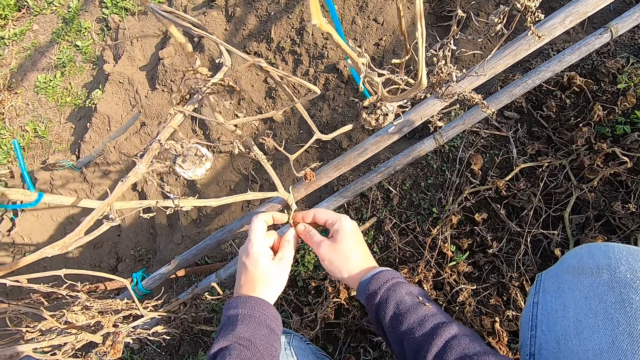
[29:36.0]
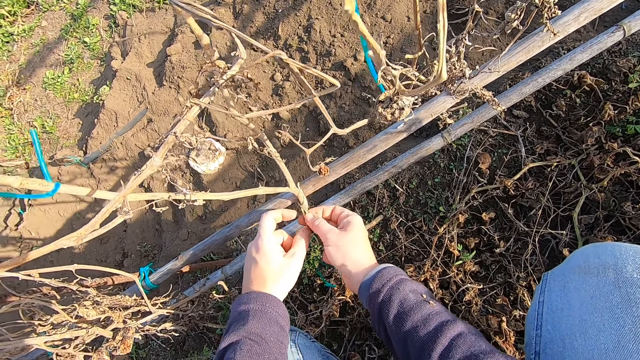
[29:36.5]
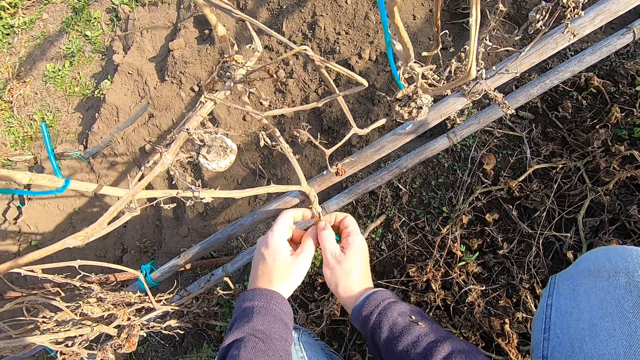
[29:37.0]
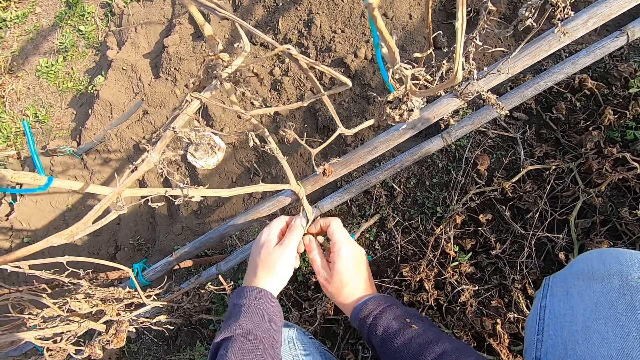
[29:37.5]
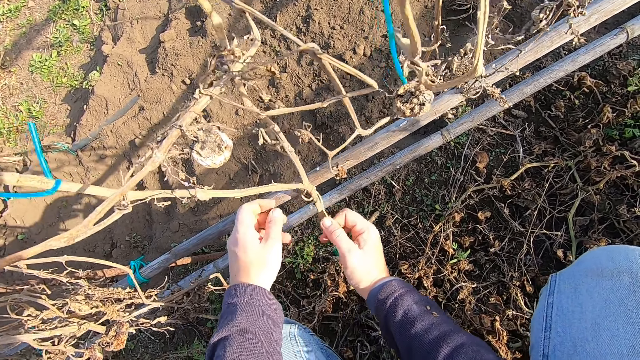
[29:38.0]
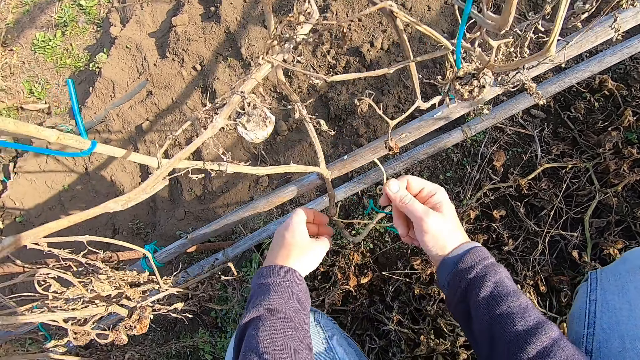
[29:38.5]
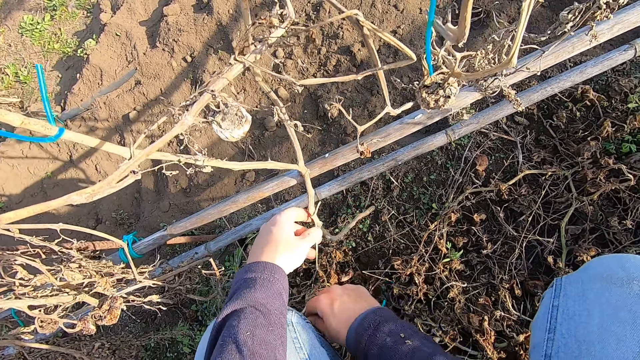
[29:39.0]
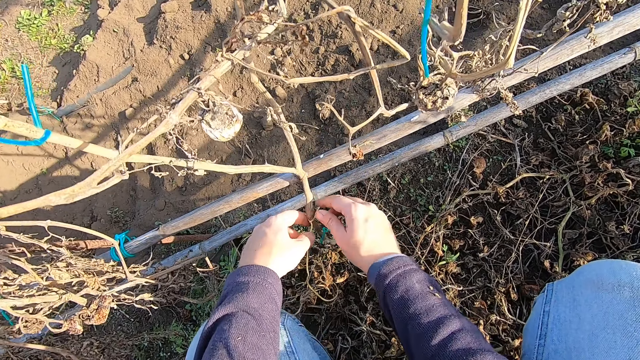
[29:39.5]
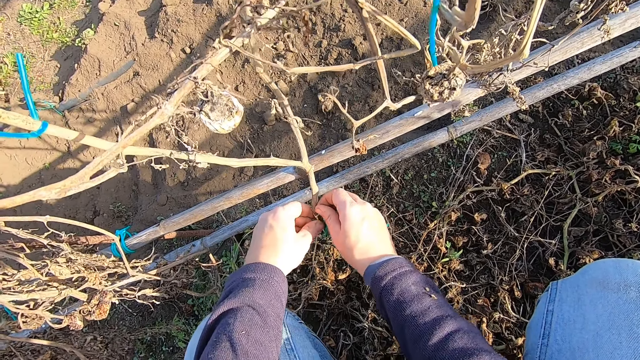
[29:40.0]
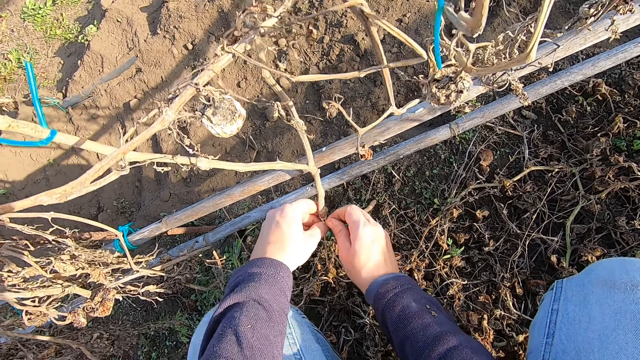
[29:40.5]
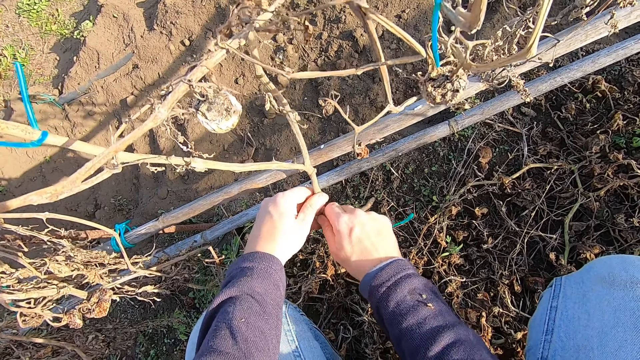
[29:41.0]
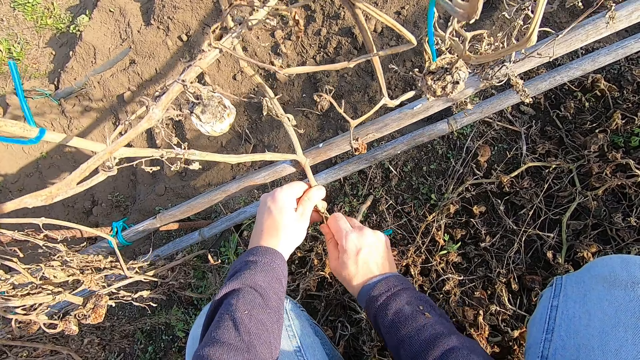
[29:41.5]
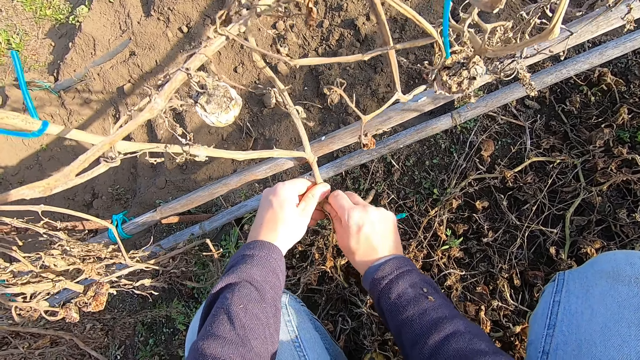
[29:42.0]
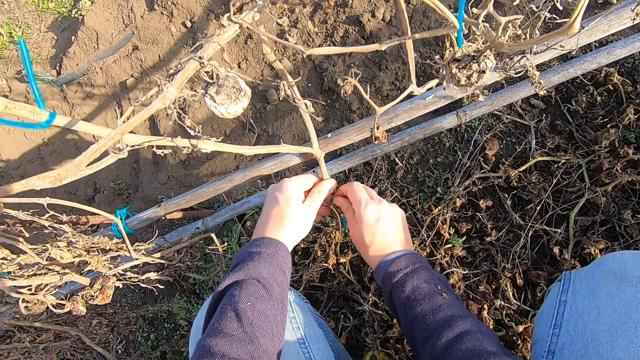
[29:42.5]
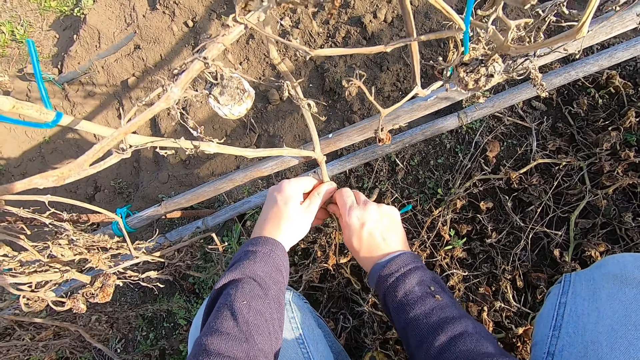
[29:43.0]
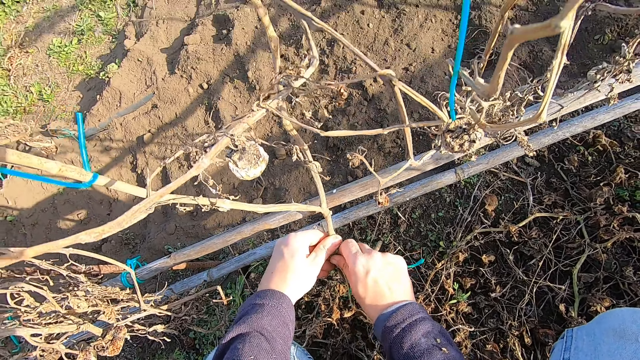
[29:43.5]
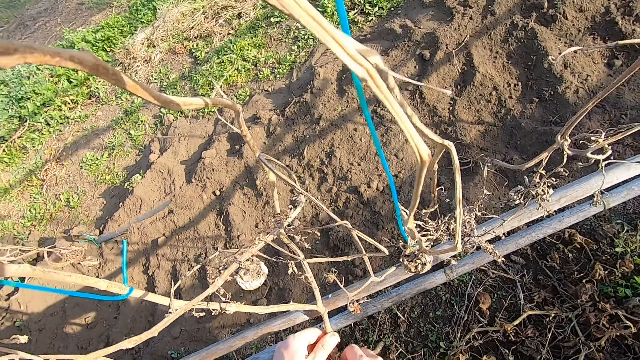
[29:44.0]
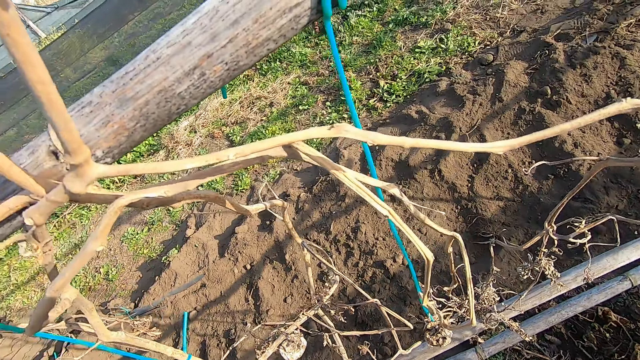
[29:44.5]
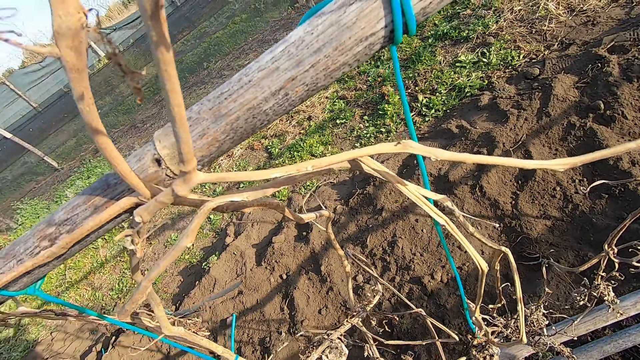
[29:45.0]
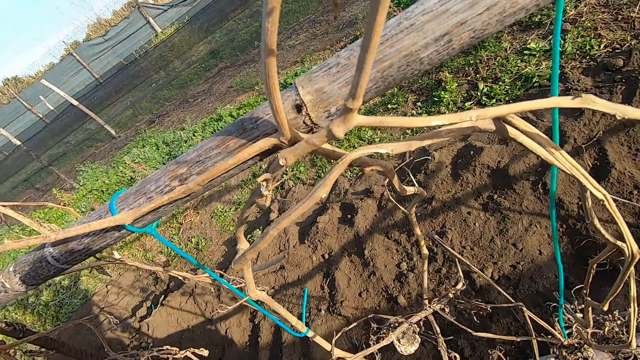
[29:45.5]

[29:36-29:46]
The camera wearer pulls a string on a dry tomato stem. They untie the string on the dry tomato stem.

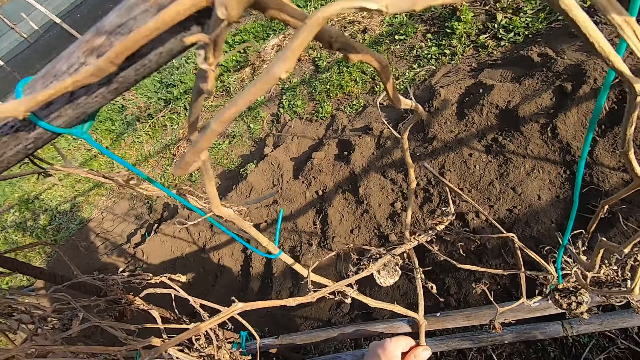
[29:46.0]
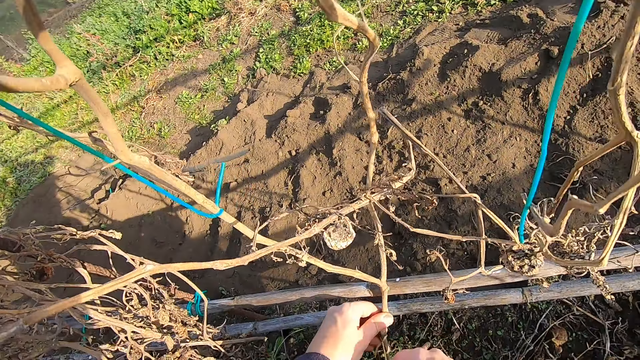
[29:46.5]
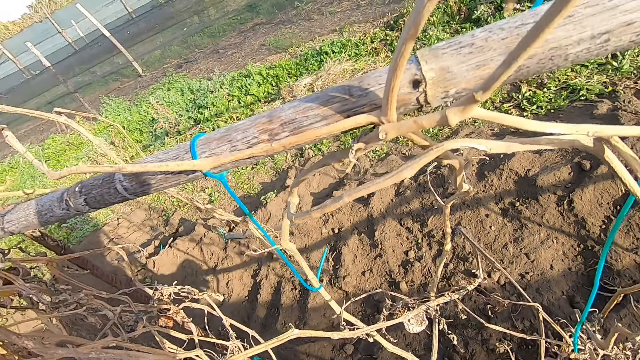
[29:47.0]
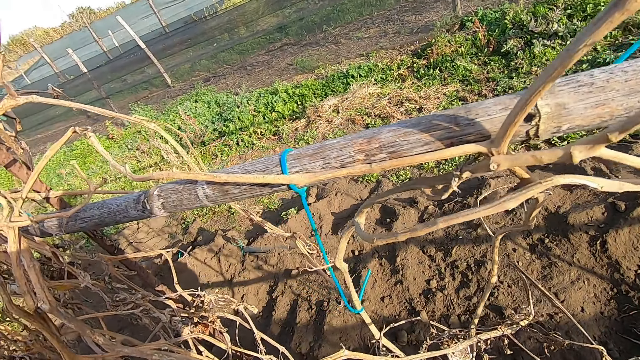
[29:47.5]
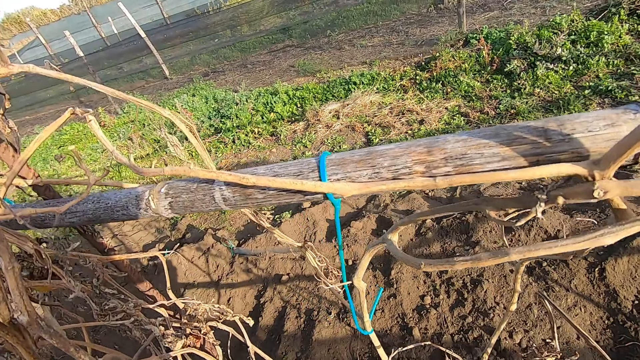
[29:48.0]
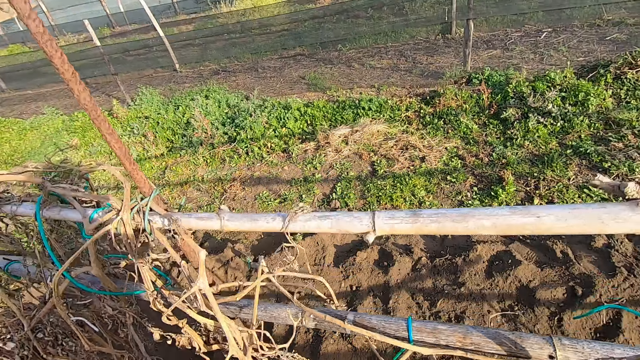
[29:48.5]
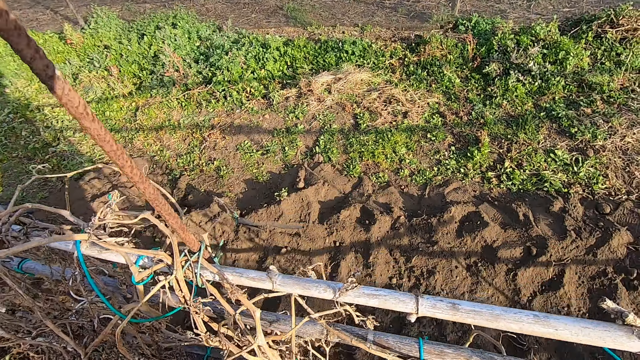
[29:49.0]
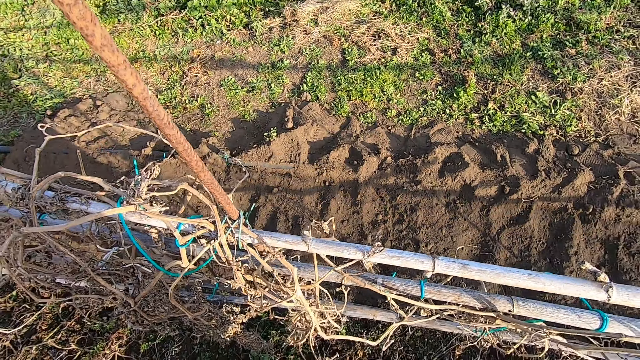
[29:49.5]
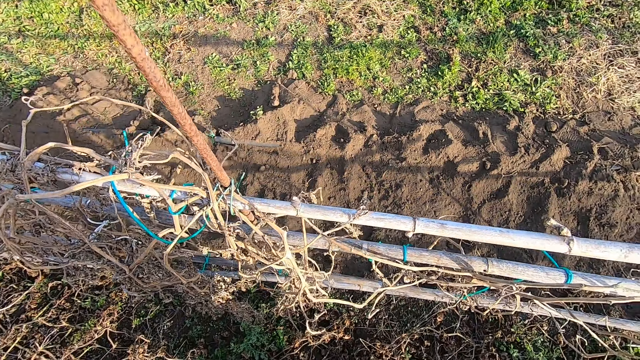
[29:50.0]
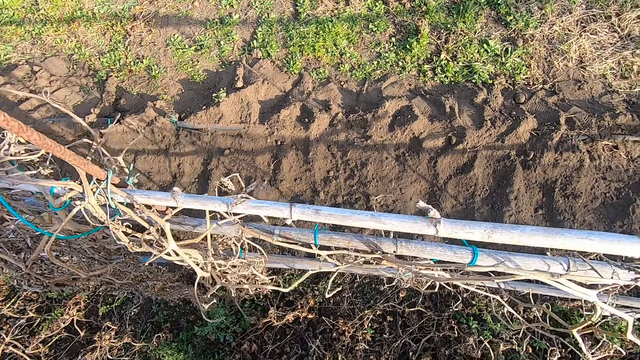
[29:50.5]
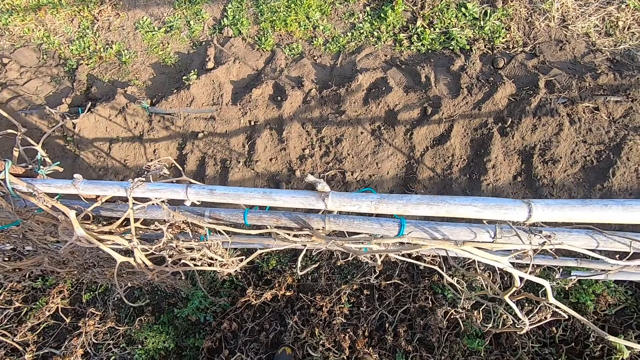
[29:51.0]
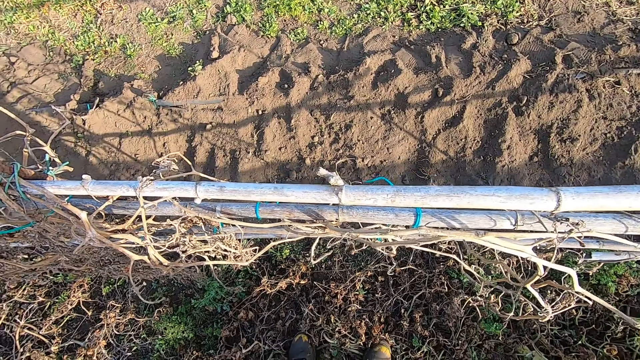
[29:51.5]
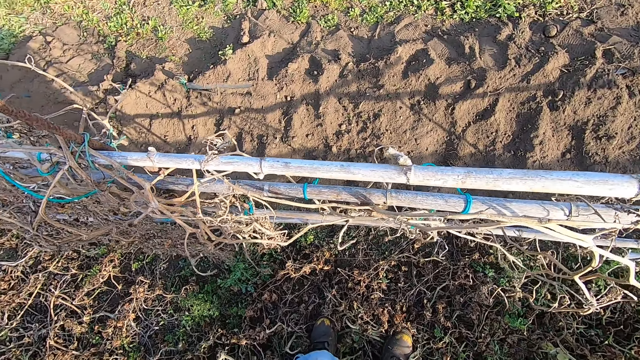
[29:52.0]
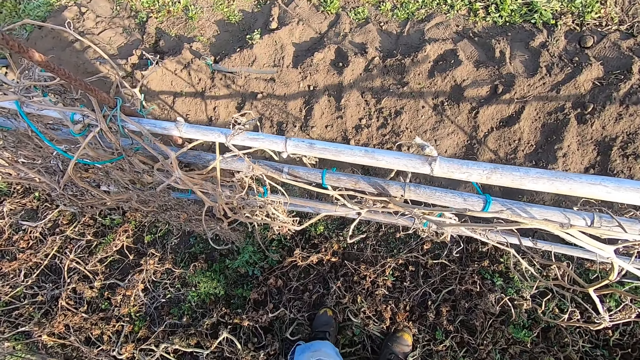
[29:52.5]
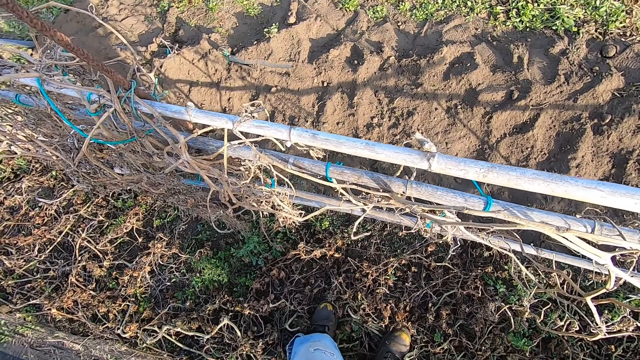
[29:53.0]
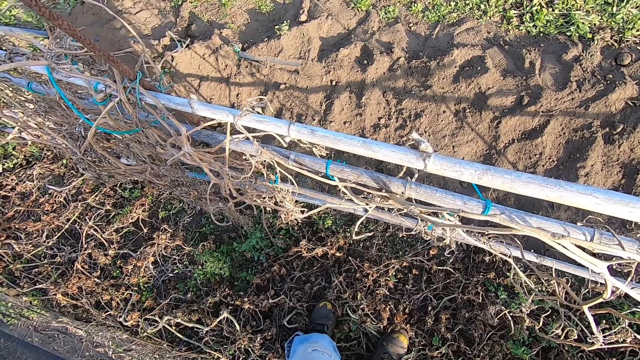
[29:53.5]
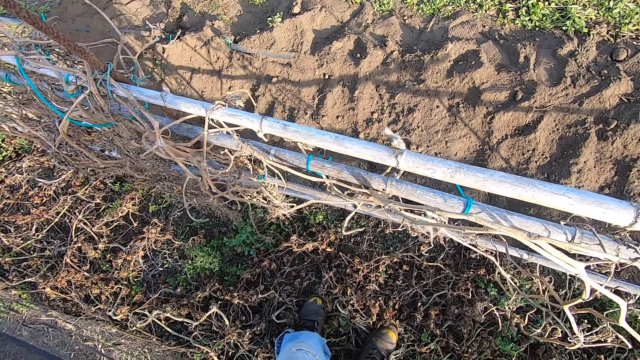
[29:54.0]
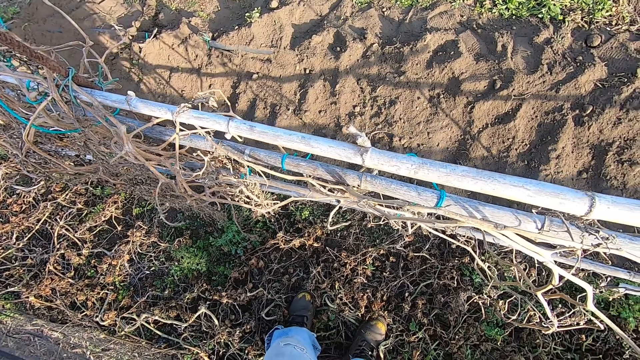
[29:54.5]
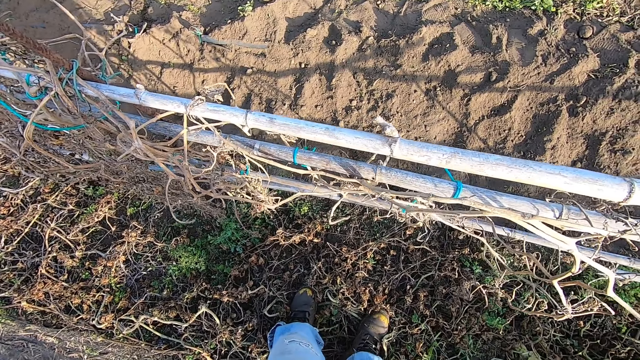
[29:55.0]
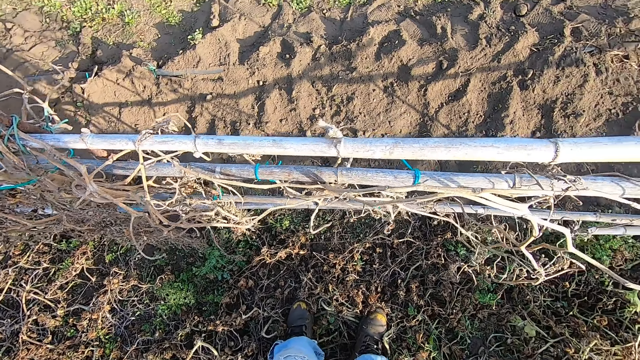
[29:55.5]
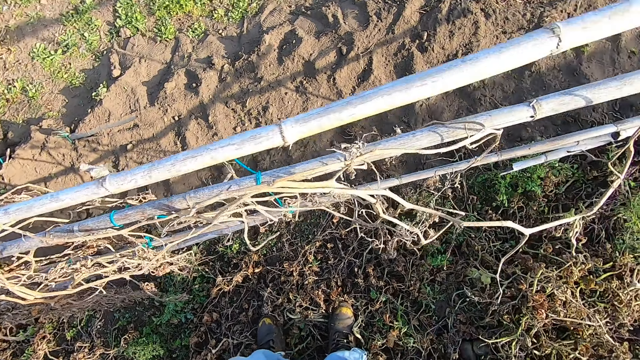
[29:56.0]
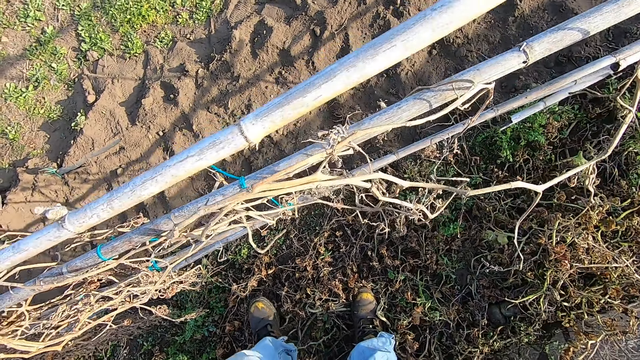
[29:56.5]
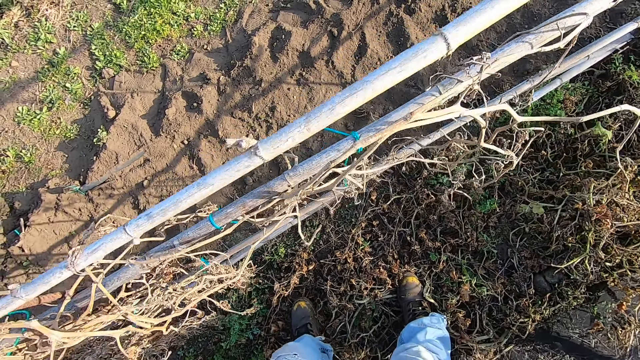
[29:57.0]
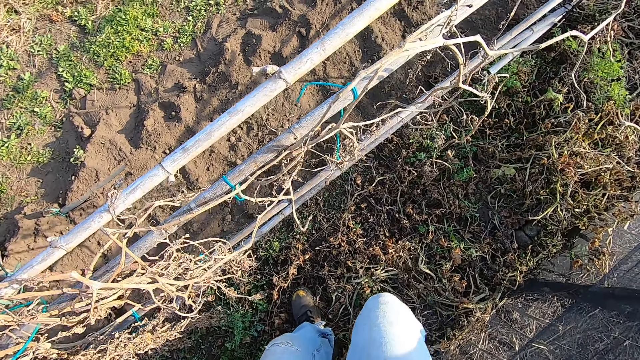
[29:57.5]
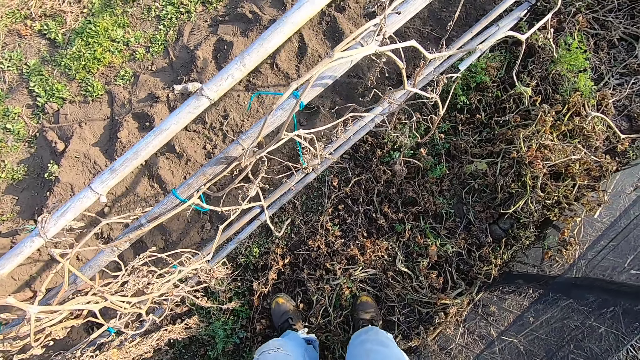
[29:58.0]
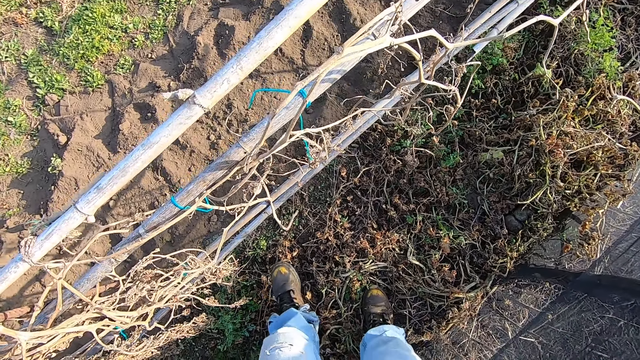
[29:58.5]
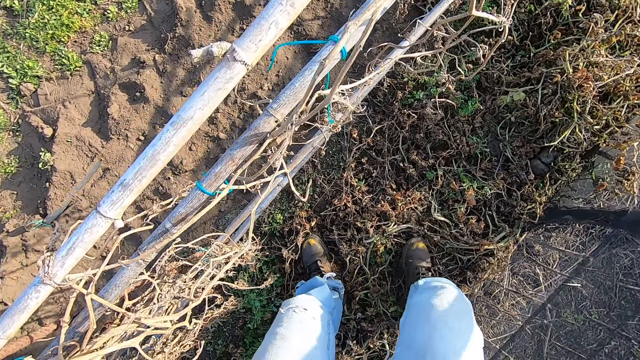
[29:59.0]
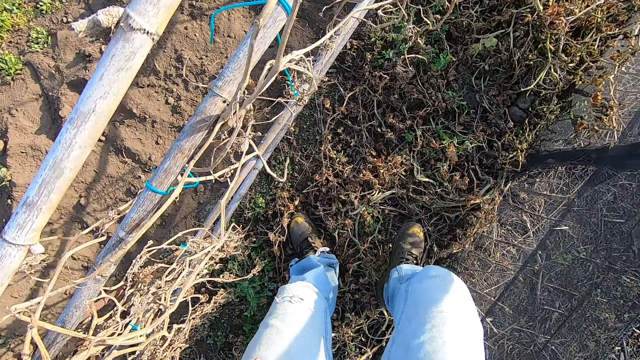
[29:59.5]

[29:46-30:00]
The camera wearer stands up. They step on dry leaves.
